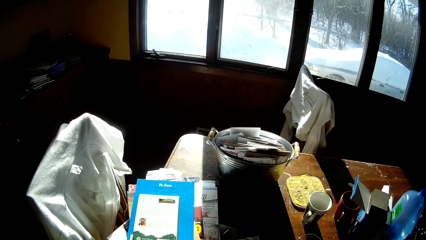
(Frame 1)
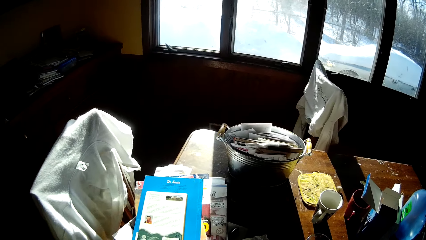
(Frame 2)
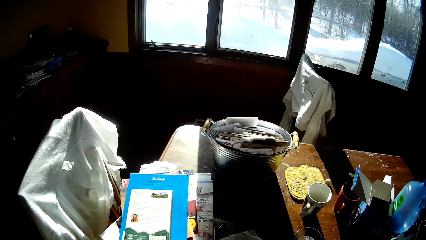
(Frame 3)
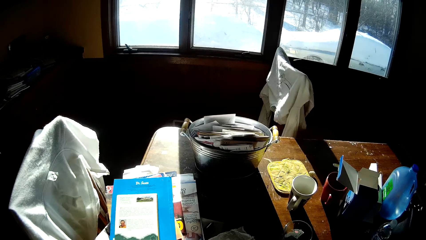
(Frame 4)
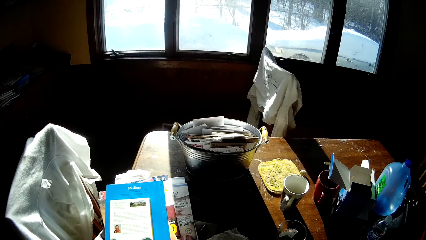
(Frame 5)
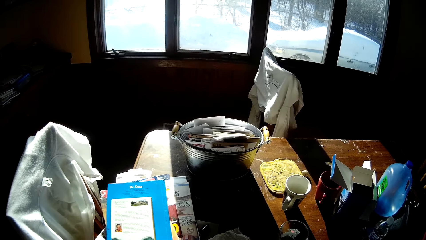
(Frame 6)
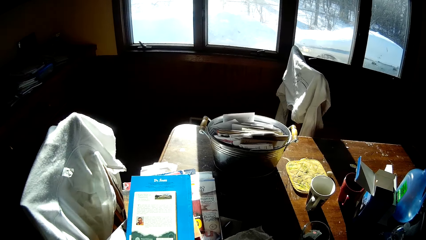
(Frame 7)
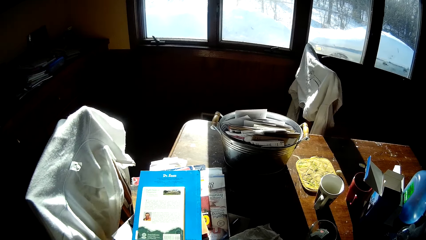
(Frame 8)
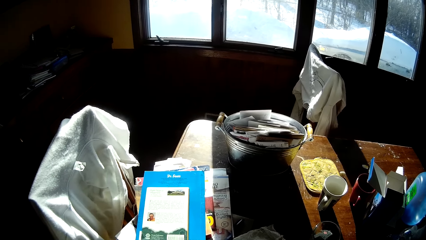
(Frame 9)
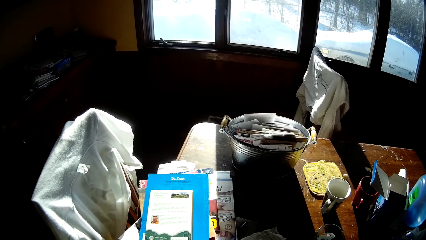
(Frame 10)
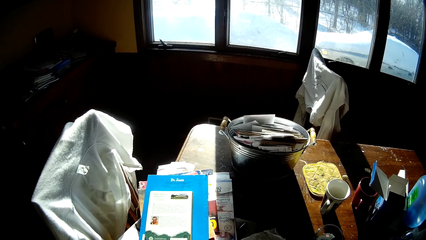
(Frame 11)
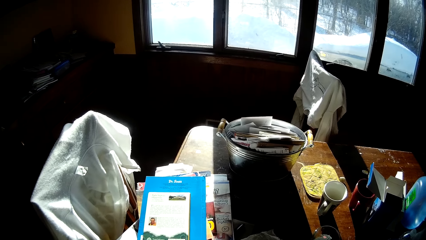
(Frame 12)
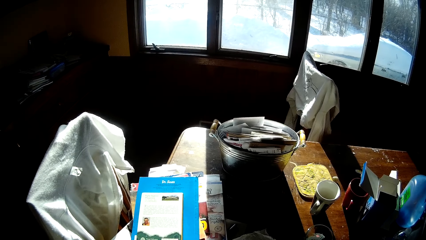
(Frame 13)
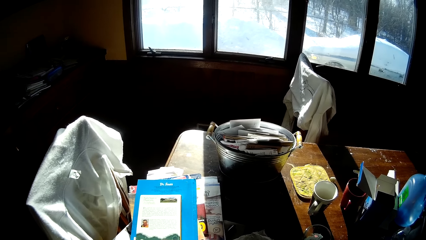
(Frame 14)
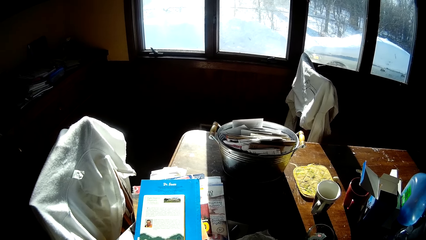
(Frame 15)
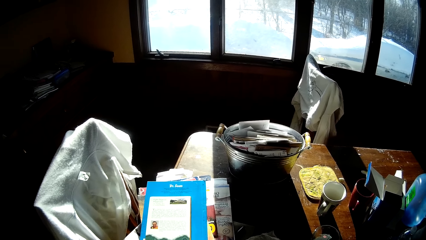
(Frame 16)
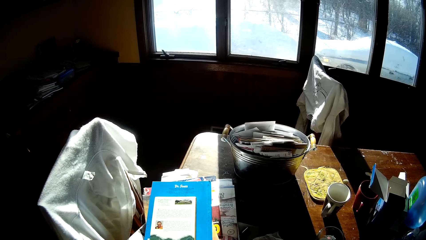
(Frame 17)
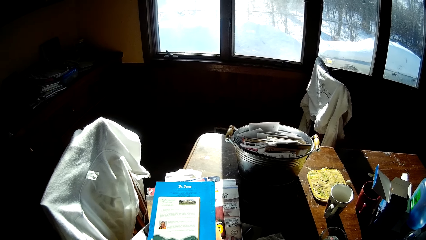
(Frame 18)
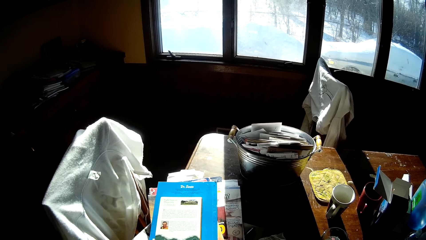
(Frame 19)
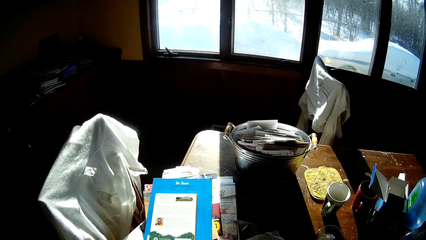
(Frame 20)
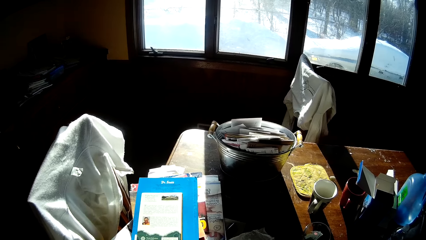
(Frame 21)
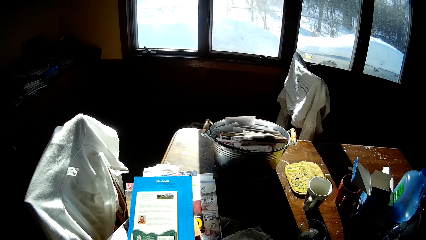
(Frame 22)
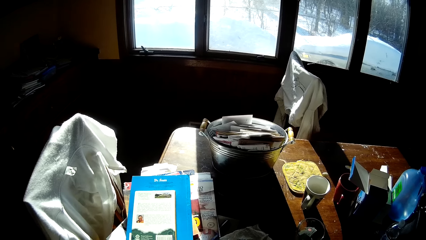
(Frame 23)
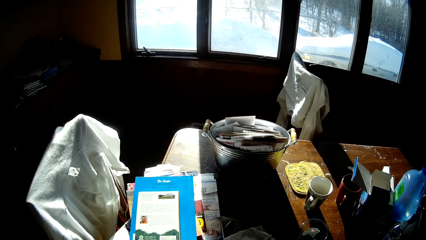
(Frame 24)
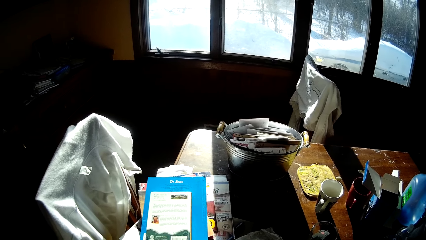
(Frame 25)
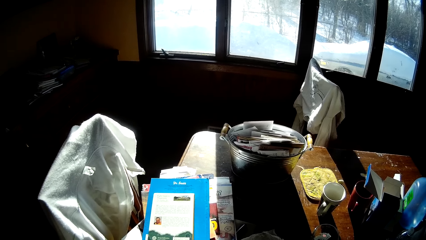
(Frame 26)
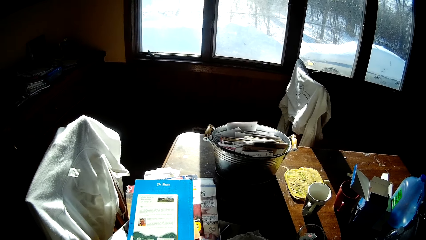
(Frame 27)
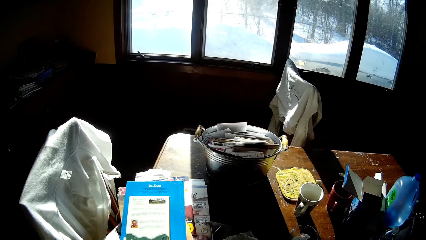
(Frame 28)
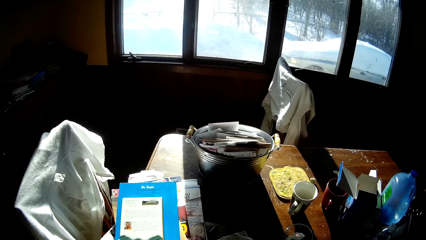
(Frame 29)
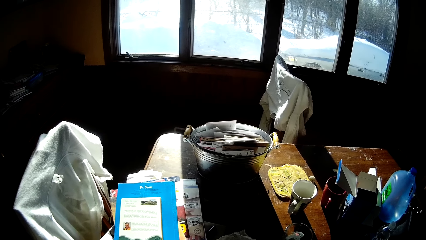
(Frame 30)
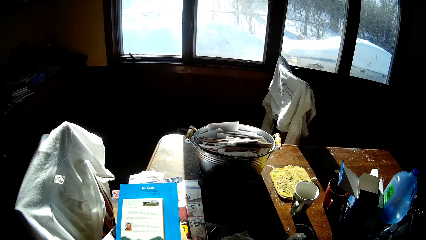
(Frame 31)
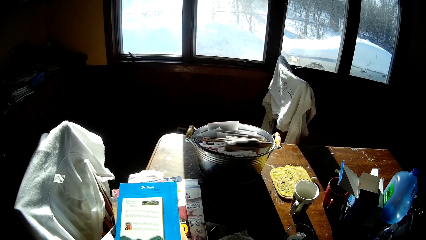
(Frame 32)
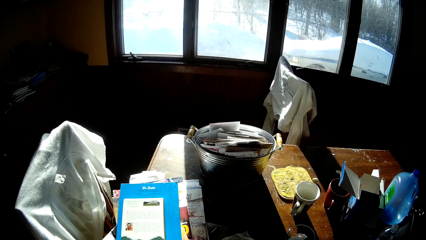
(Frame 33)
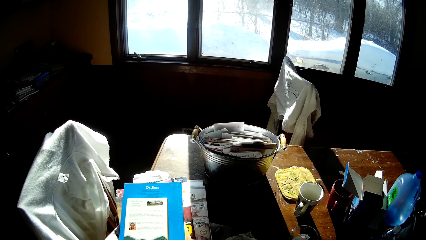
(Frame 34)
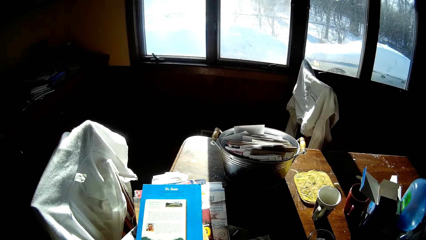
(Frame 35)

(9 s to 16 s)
The camera wearer looks at the books on the table.

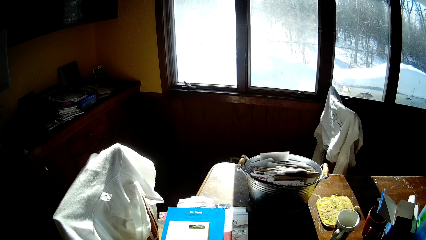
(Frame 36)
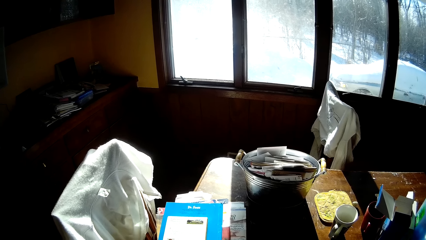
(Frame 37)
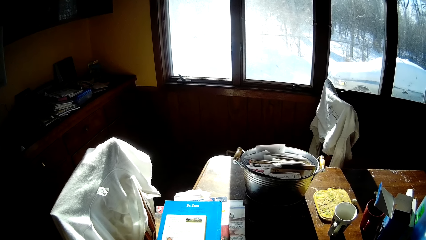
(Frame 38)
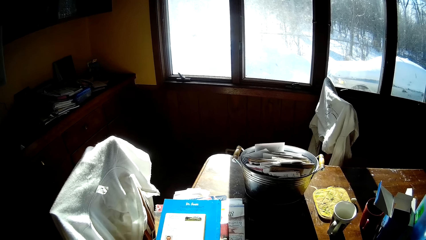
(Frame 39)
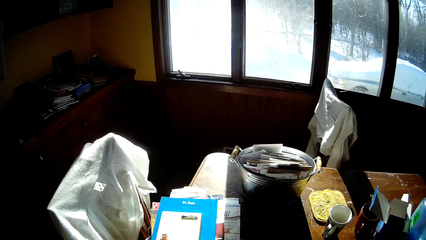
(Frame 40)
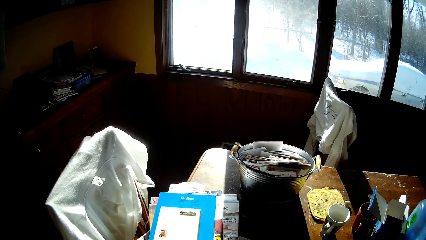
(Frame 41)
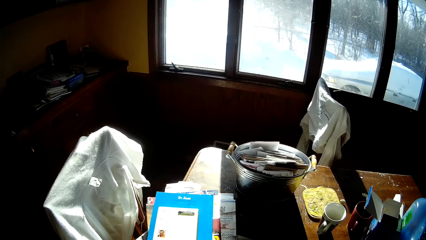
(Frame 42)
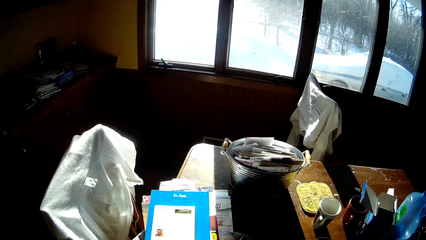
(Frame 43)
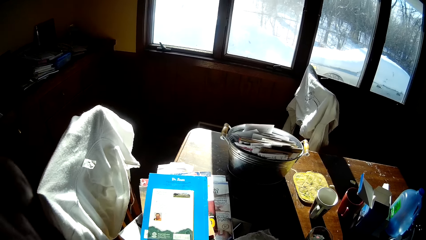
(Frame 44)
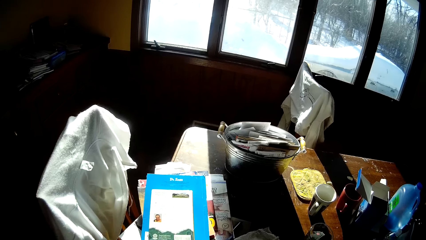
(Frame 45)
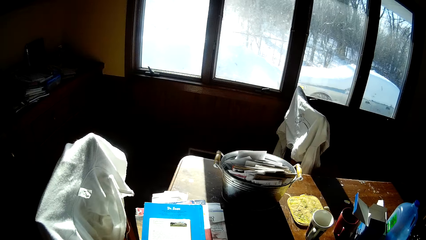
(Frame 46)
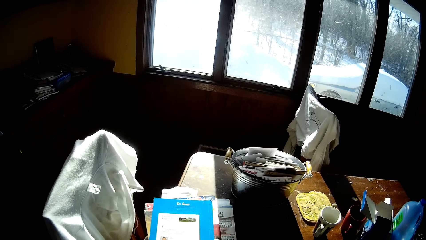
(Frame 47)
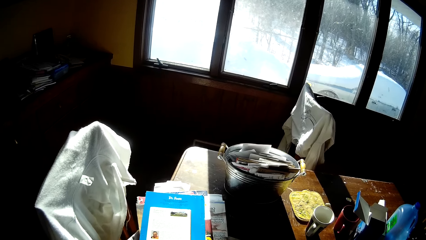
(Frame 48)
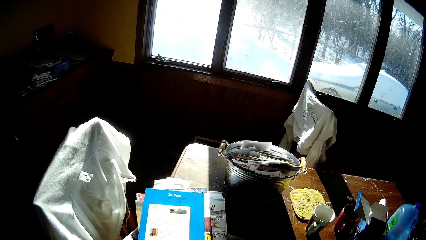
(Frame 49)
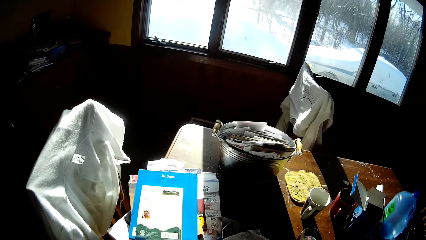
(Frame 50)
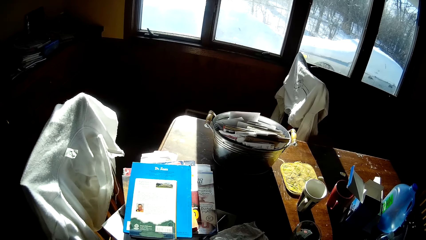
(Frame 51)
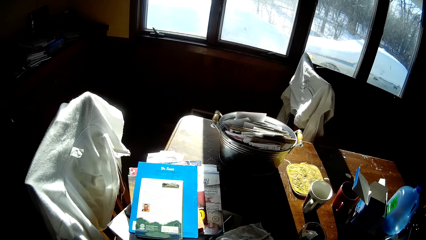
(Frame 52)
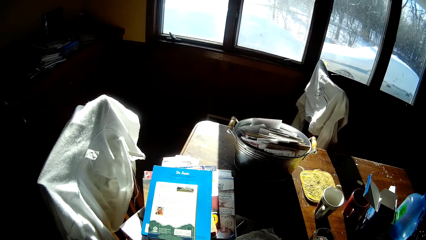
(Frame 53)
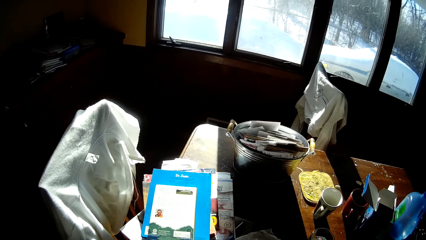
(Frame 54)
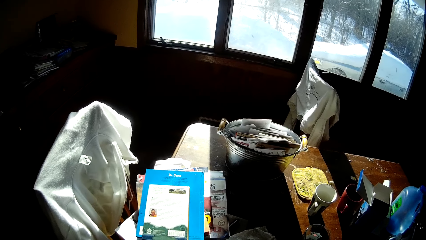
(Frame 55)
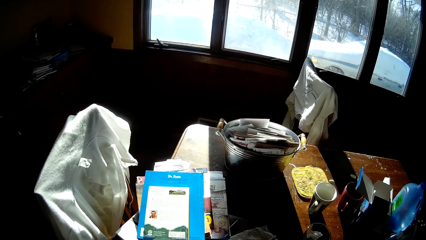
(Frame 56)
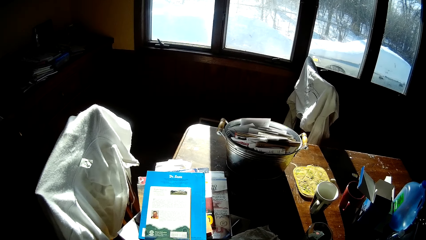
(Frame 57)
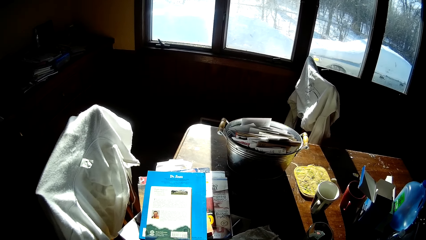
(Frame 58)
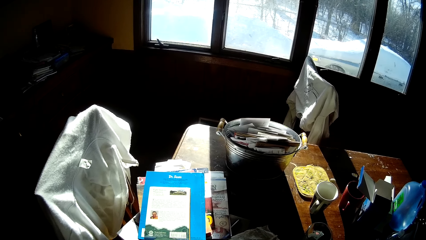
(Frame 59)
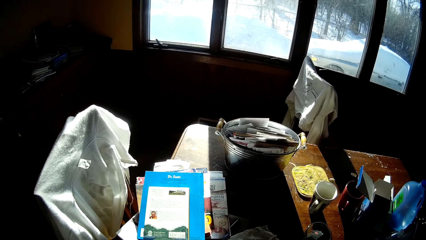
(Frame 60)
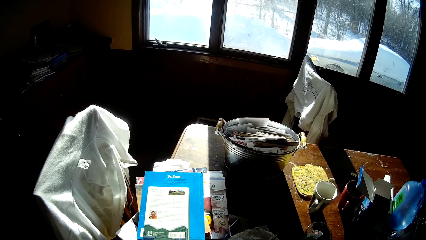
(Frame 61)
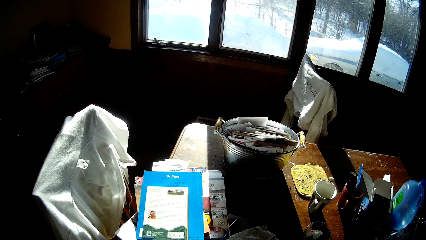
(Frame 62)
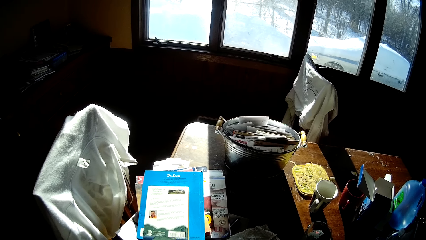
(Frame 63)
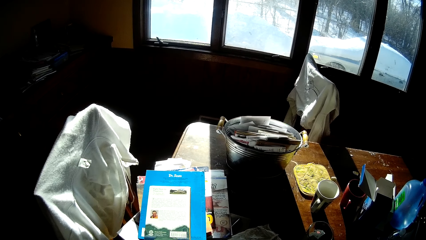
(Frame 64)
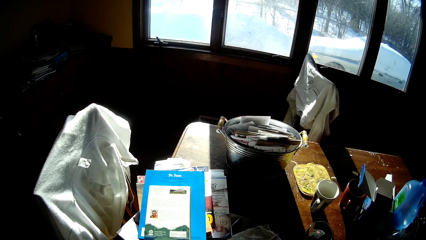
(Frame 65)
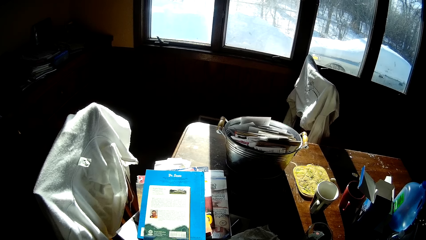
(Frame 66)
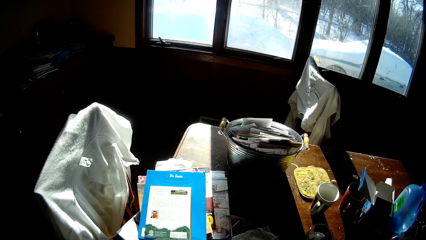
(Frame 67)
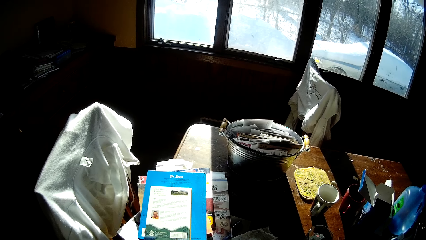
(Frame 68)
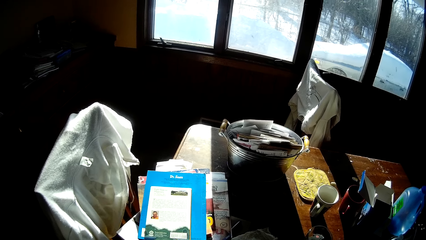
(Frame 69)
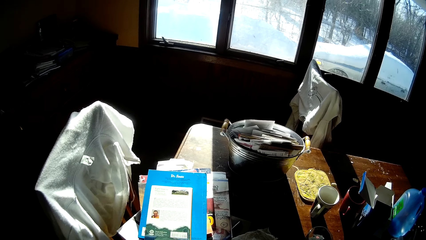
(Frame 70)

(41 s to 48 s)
The camera wearer moves his hand.

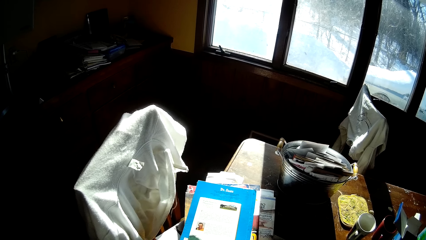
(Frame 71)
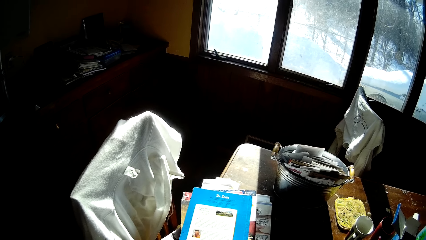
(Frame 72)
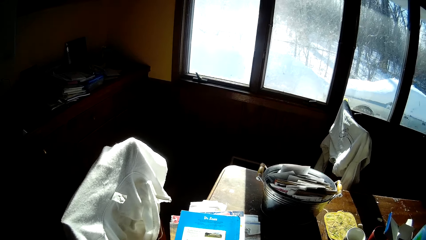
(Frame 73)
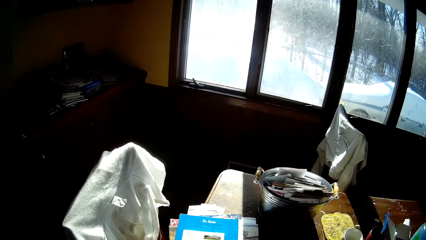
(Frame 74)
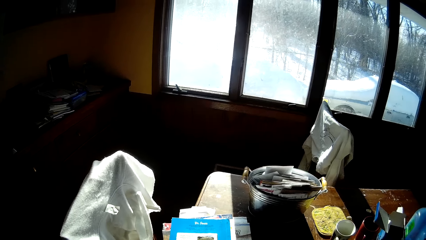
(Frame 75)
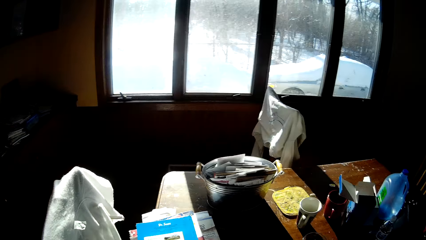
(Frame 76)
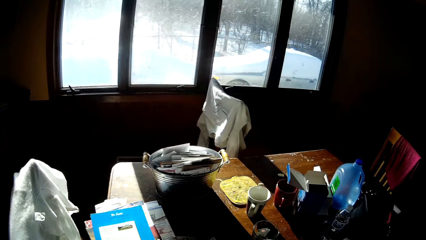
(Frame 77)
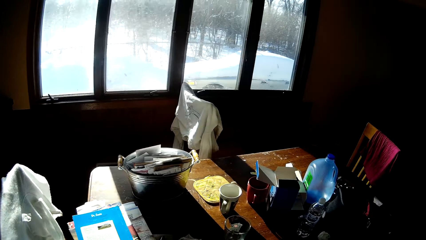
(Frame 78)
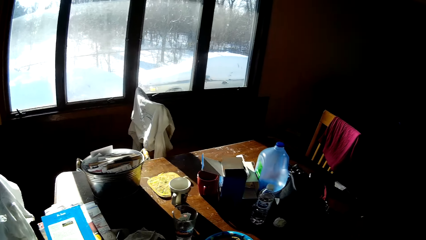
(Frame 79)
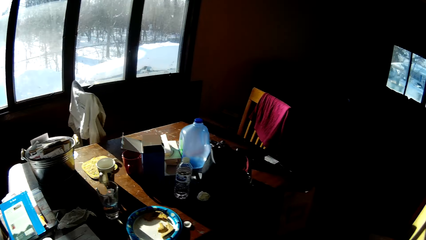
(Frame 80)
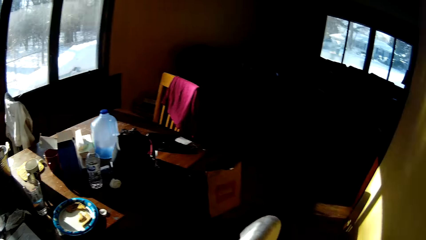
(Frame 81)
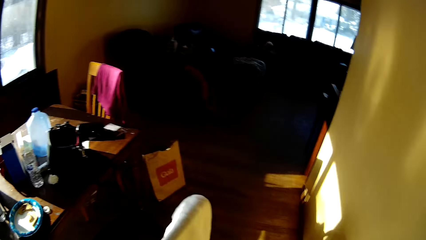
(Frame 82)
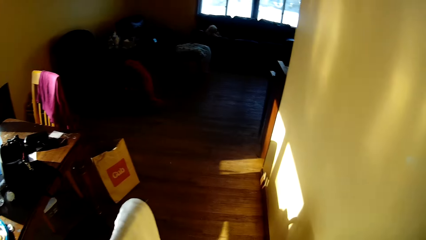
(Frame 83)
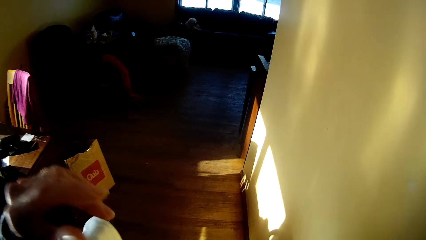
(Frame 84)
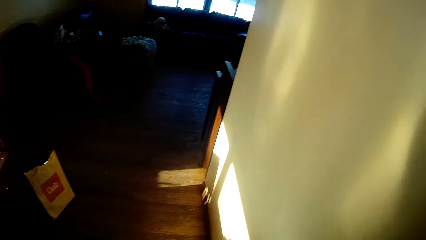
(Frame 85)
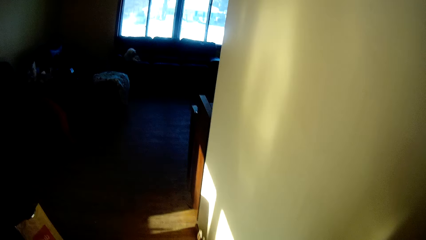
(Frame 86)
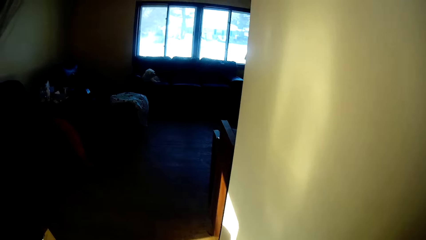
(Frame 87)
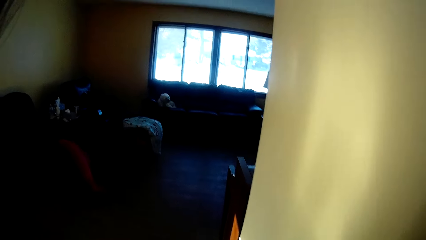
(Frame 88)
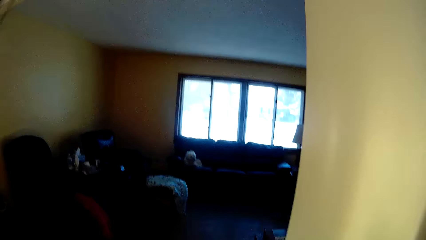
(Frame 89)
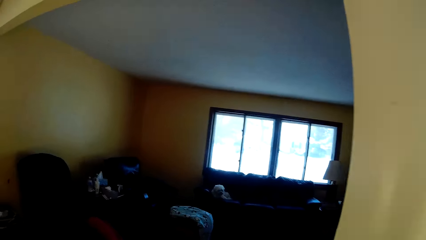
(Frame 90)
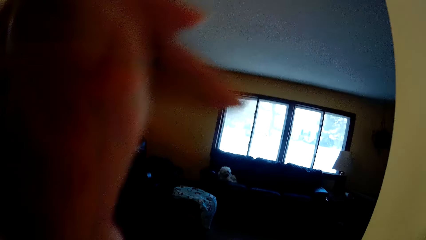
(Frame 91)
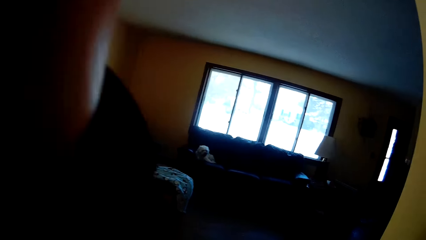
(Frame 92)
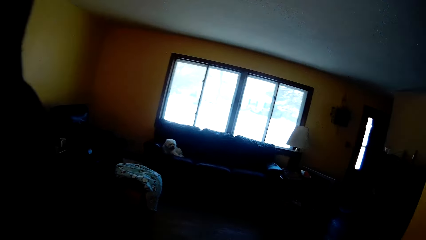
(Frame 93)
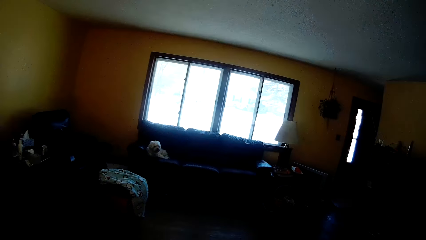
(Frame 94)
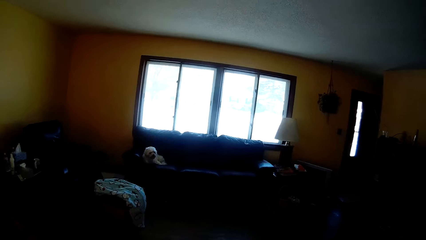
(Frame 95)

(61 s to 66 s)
The camera wearer looks on the other side of the room. He moves his hand. He walks around the room. He lifts his hand.
